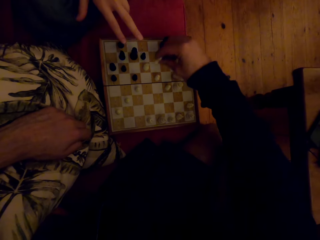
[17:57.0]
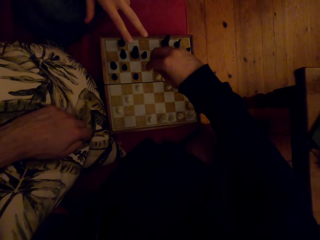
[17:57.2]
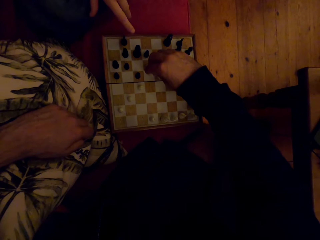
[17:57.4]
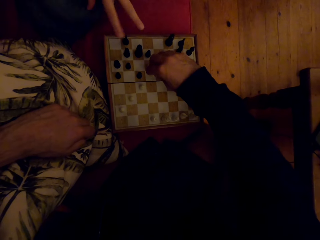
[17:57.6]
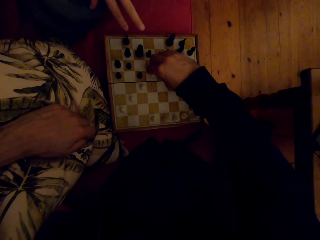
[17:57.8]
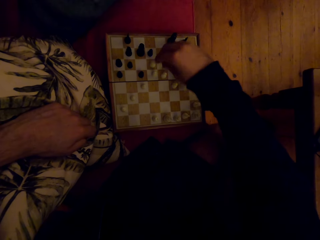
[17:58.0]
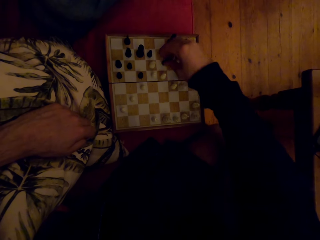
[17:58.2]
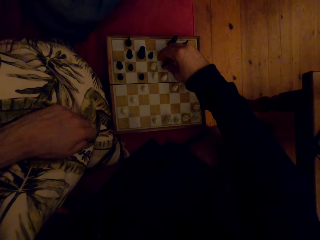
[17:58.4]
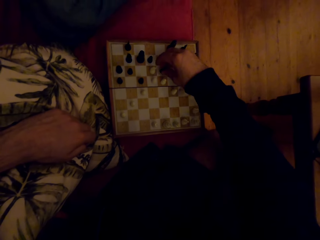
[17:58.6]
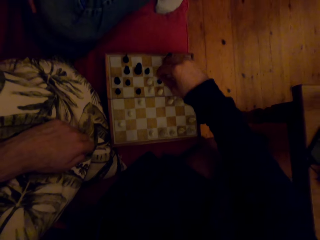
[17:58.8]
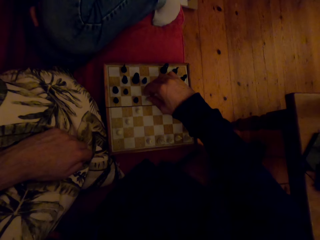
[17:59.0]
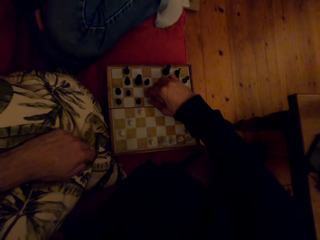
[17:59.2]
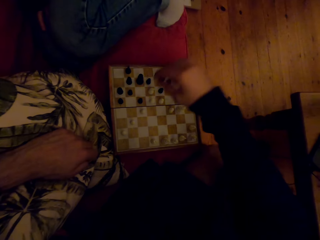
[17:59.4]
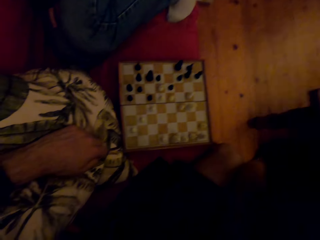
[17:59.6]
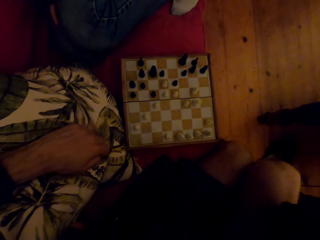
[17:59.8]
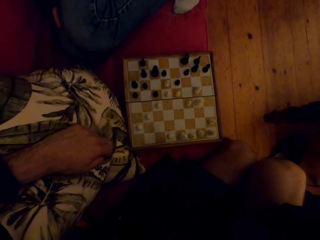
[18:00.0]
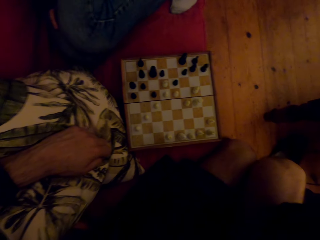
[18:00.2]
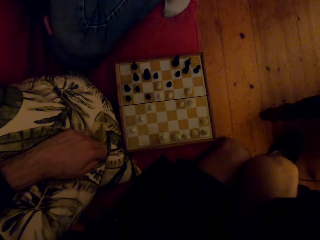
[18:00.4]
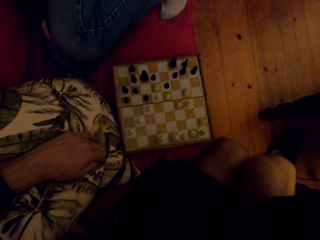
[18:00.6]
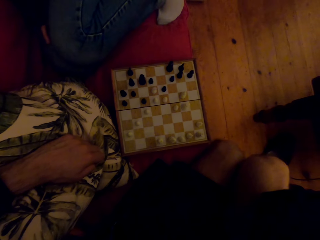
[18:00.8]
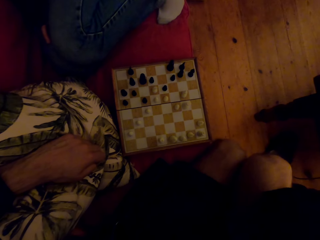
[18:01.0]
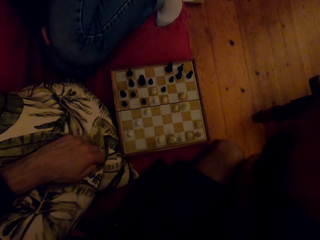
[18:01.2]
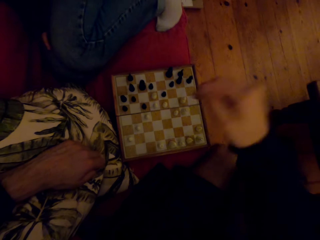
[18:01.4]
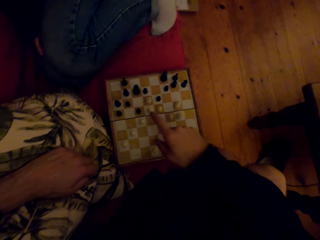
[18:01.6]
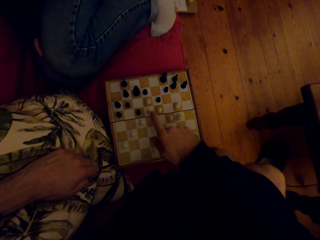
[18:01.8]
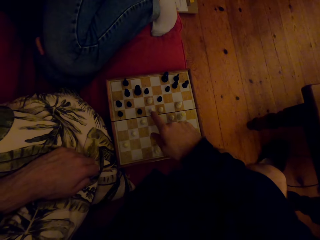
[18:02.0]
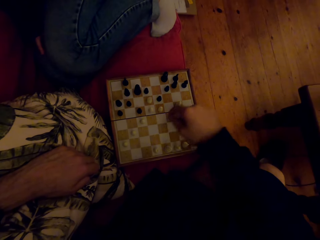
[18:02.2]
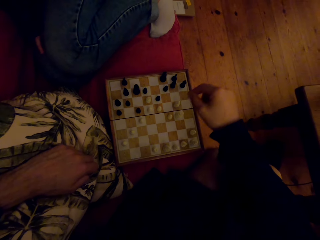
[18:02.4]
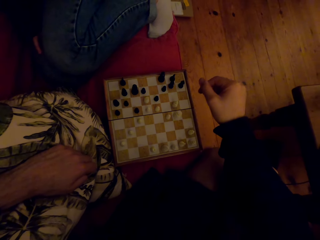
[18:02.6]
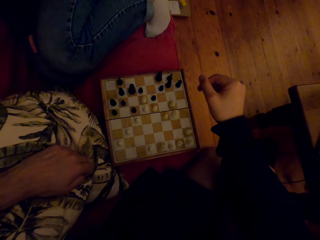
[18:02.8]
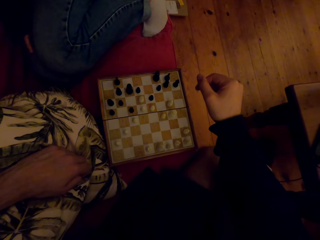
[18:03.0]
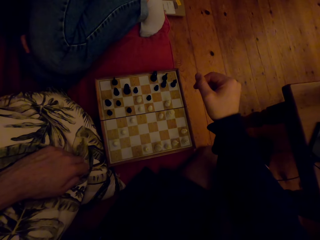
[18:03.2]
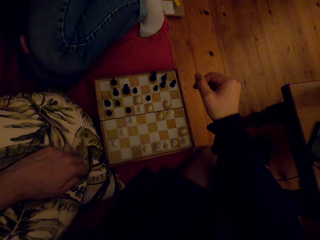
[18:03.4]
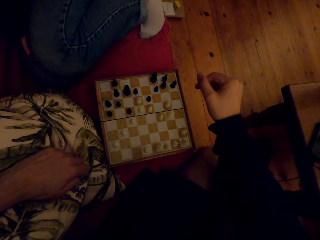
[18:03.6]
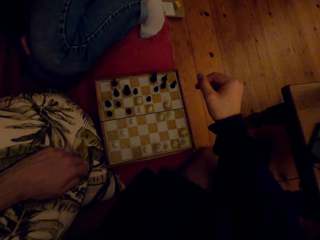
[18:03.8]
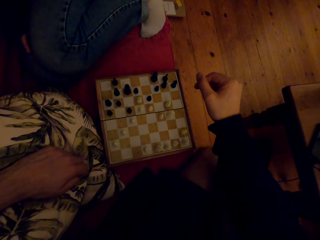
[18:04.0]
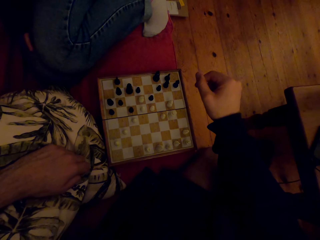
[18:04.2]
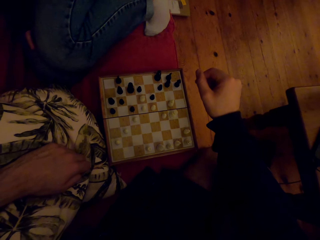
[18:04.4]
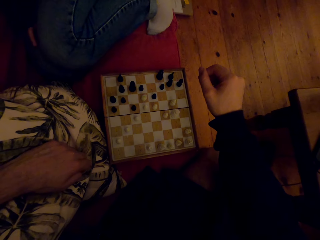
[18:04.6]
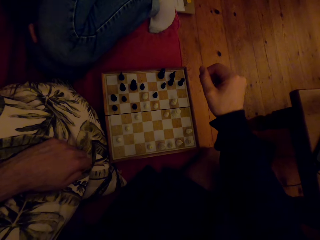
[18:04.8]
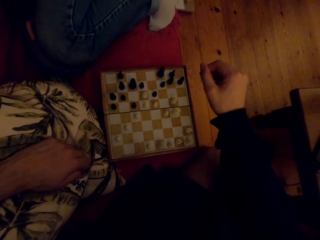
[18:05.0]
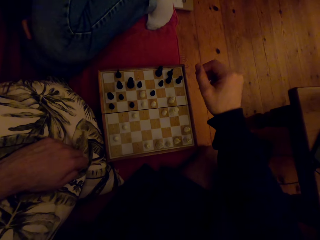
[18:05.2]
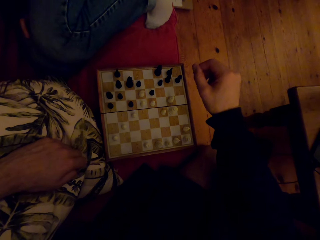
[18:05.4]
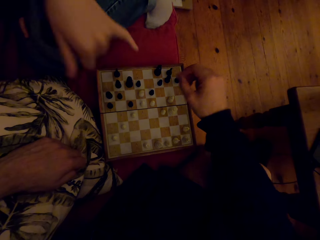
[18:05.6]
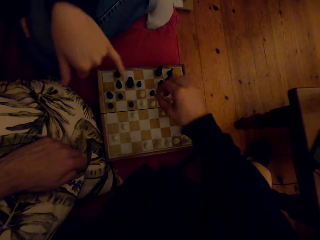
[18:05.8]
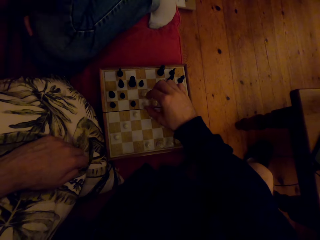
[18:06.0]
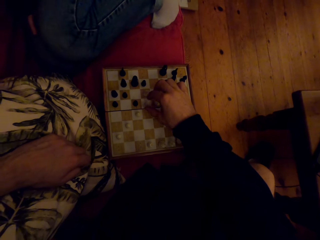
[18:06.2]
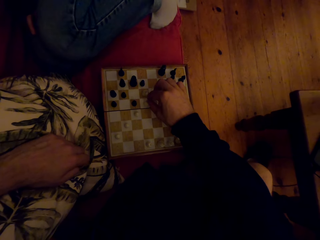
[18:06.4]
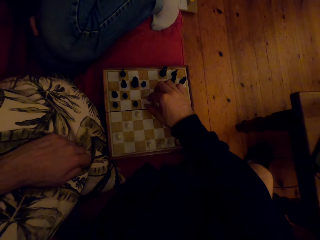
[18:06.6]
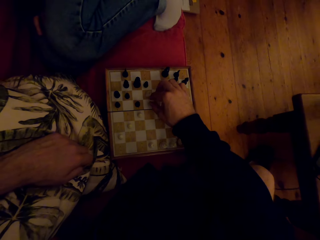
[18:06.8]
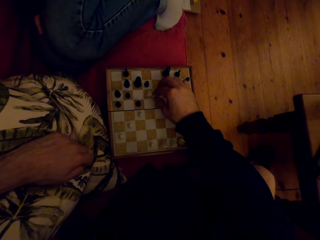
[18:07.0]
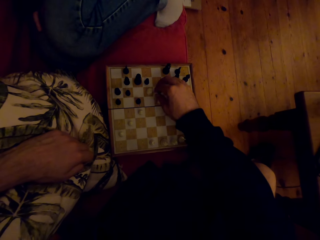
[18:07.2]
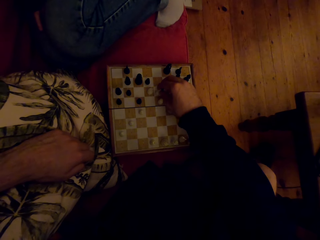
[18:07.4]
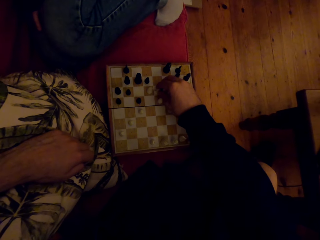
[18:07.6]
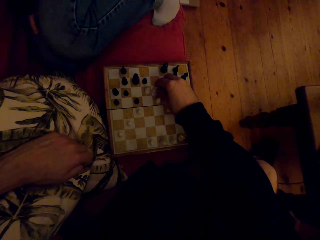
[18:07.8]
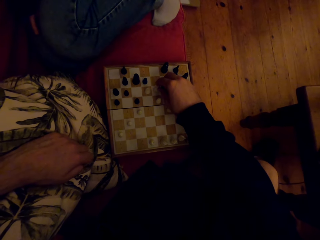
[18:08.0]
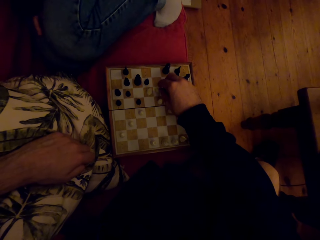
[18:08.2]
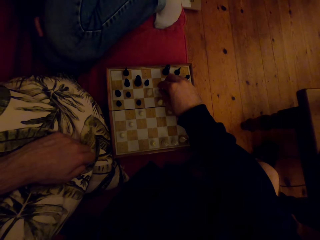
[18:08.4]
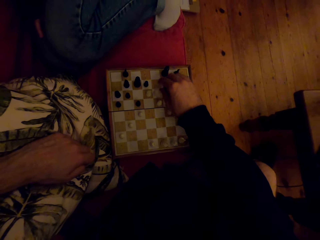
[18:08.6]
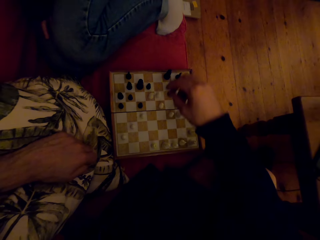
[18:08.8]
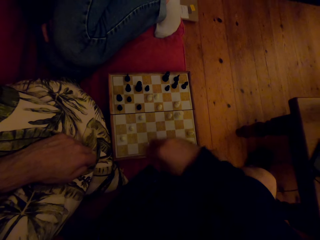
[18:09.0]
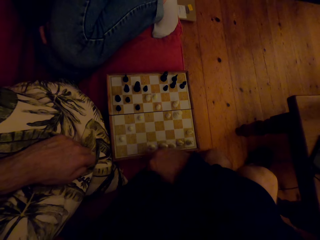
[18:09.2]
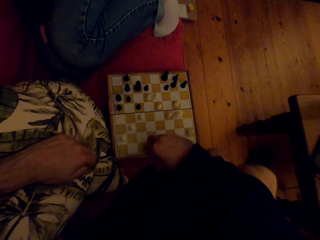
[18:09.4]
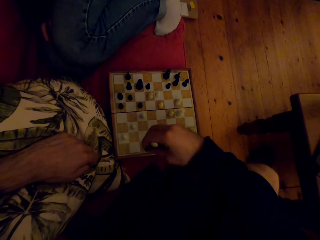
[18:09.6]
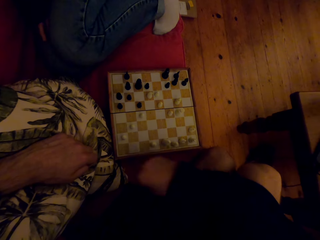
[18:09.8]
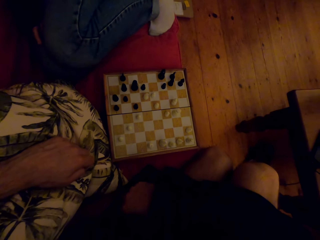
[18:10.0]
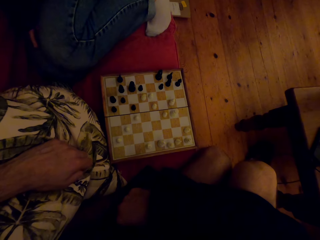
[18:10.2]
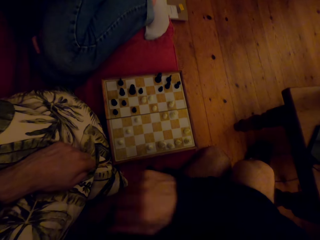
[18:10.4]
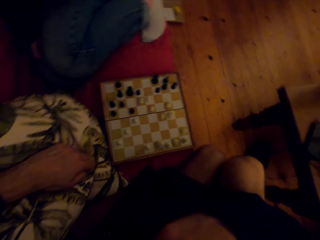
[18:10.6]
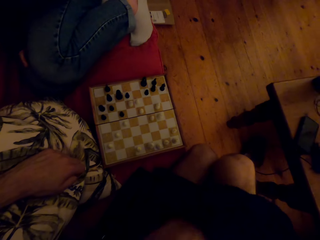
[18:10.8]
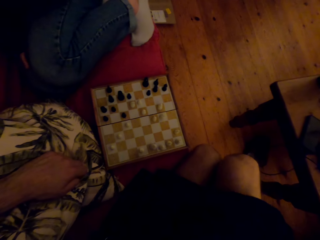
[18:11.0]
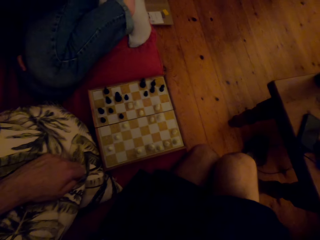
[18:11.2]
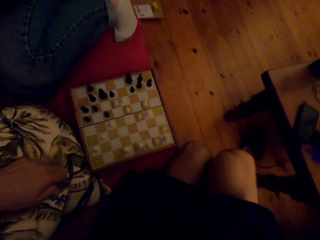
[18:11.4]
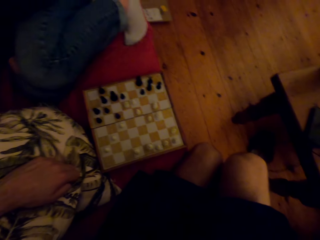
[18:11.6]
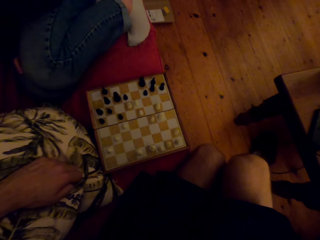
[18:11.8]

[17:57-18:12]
A person shakes the hand. The camera wearer raises the hand. They touch the chess piece. The person points at the chess game. The camera wearer plays the chess game.

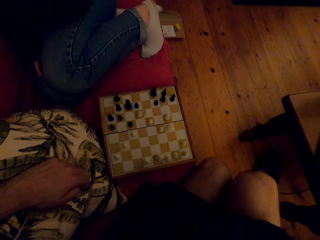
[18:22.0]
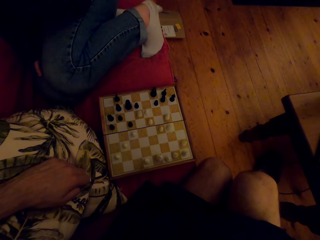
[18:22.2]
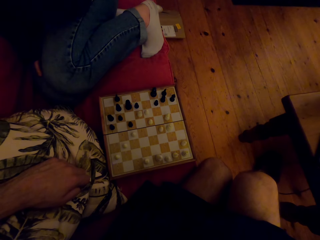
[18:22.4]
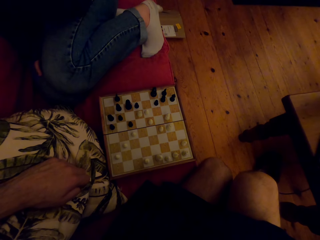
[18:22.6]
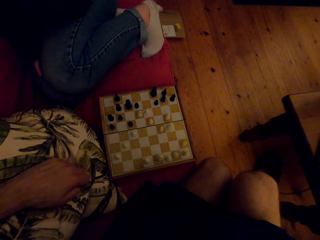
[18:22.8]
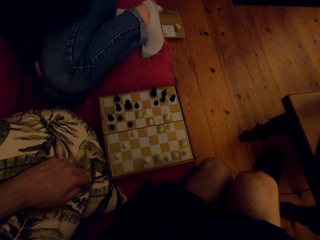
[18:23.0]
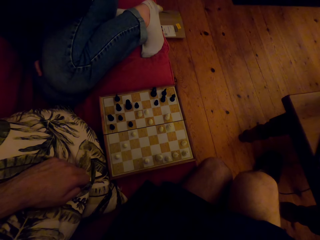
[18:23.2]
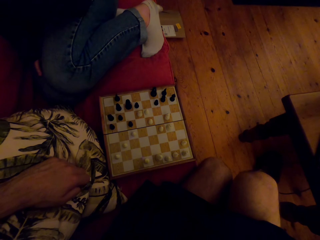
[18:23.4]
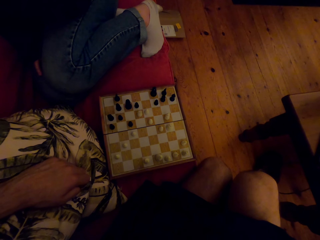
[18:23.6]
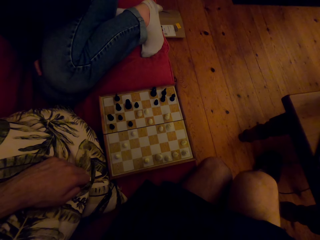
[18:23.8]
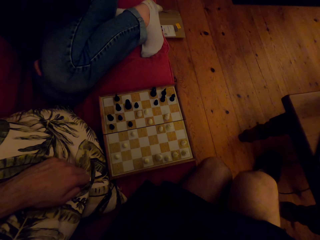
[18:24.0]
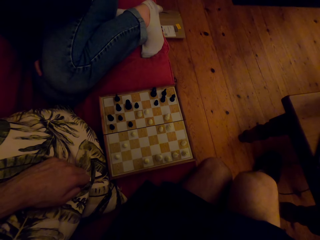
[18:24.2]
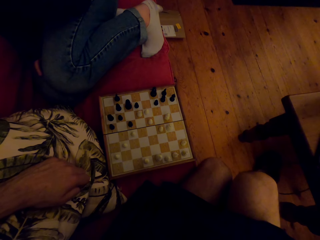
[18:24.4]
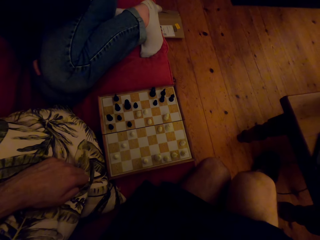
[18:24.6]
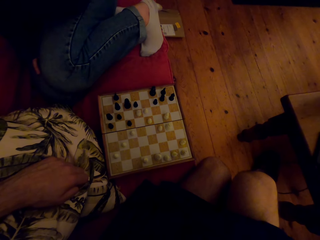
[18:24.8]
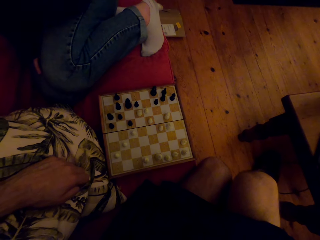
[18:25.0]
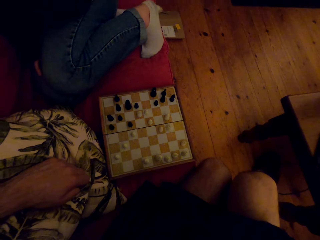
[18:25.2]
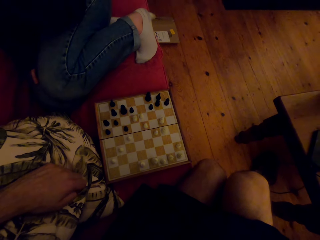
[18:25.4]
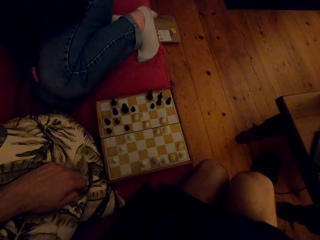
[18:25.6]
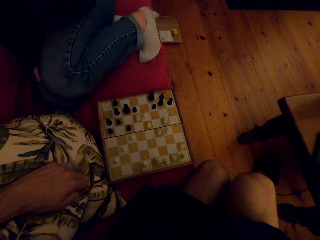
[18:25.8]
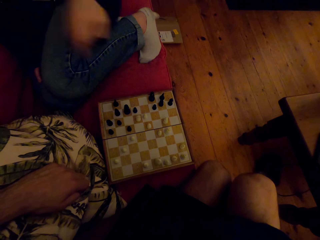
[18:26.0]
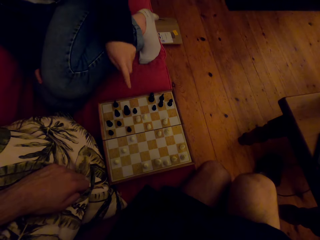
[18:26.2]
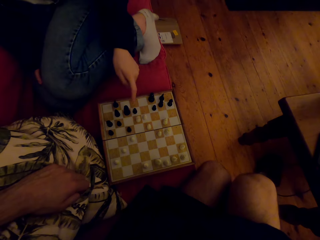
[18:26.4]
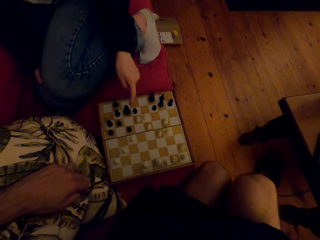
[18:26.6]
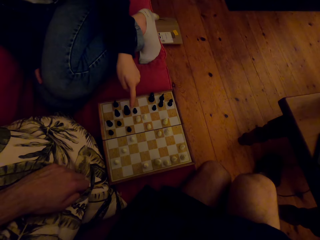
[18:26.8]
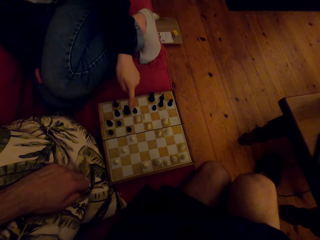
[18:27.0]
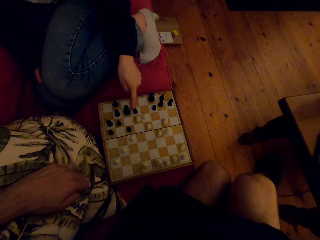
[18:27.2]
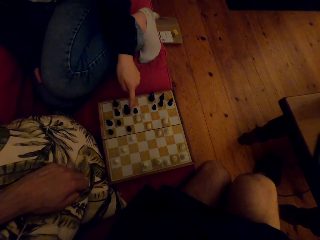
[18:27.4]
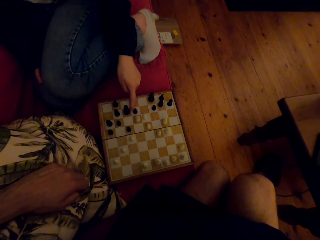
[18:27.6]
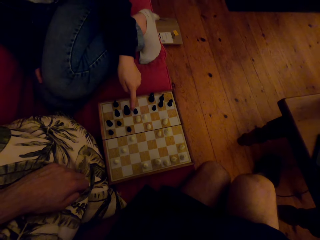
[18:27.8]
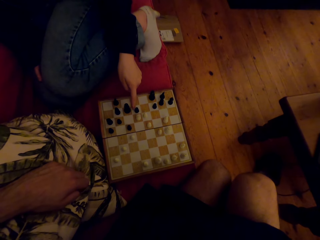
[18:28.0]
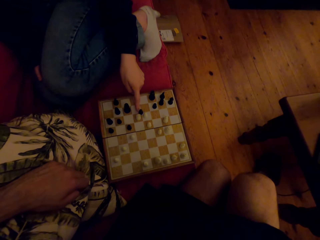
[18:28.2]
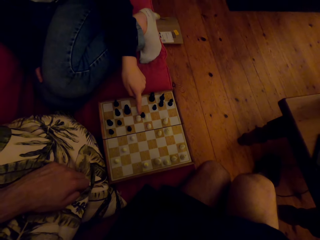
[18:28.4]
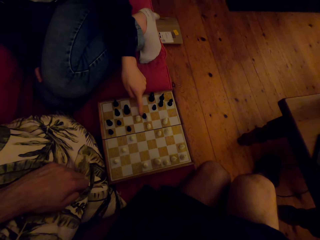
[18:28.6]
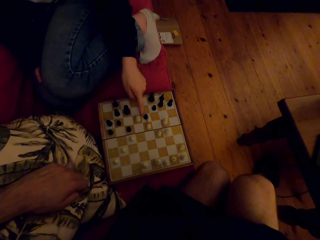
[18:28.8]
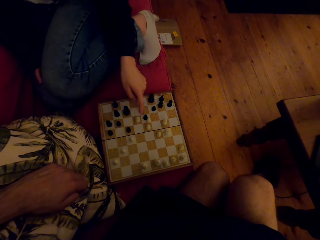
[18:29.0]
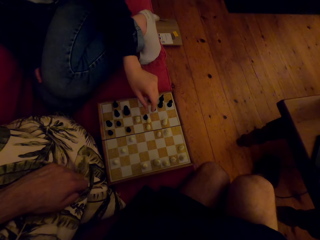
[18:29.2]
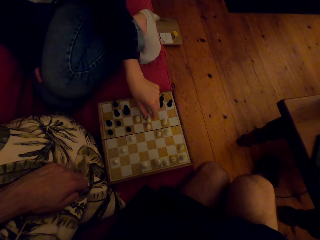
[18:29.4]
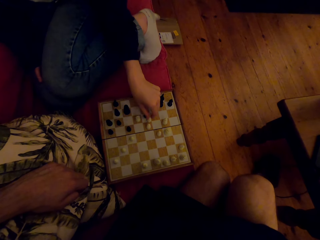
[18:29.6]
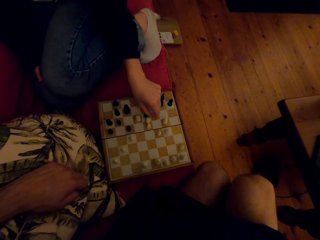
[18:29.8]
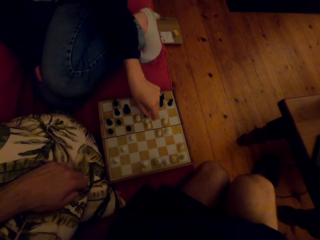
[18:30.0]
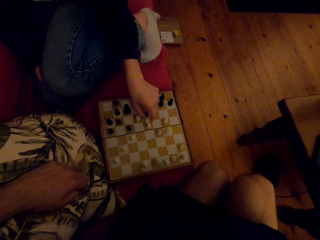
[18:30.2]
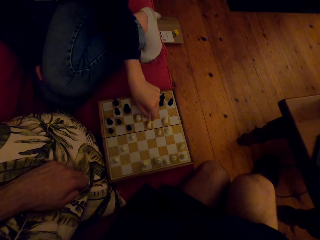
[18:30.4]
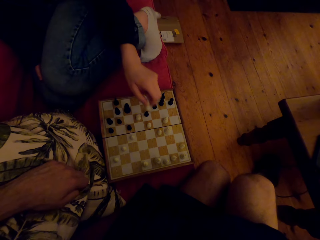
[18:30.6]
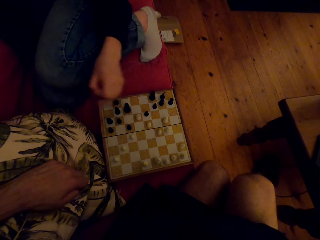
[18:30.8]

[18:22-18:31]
A woman moves her pawn on the playing board.
